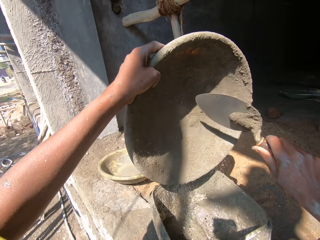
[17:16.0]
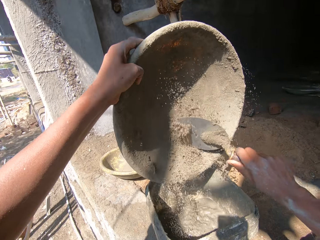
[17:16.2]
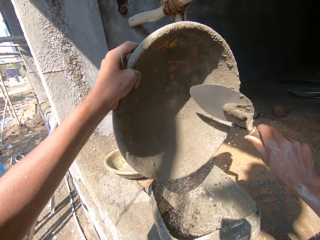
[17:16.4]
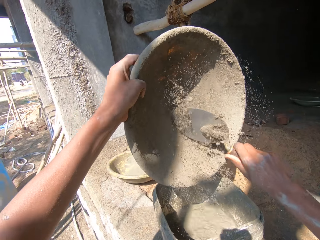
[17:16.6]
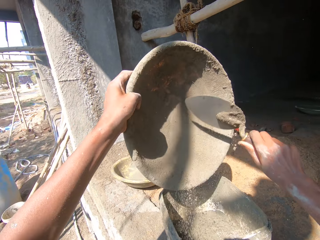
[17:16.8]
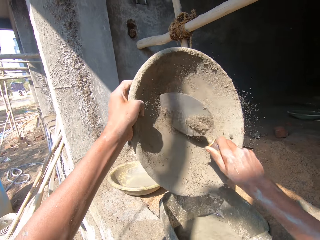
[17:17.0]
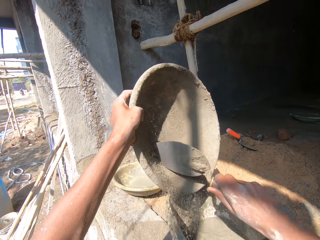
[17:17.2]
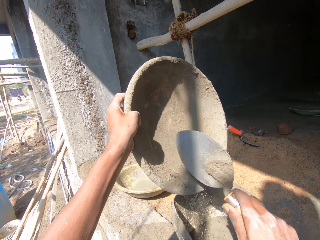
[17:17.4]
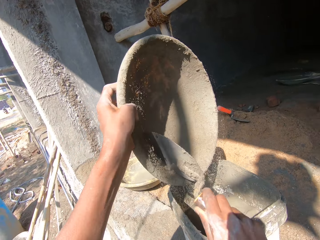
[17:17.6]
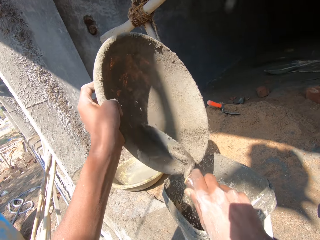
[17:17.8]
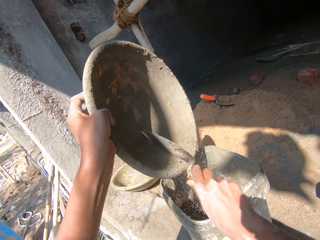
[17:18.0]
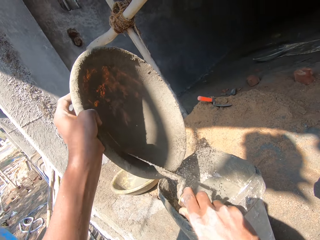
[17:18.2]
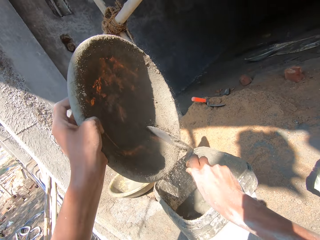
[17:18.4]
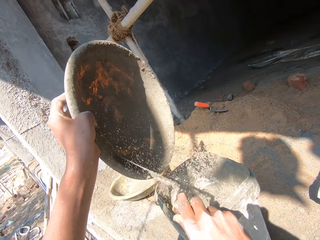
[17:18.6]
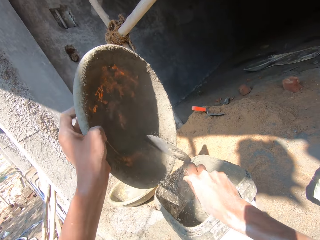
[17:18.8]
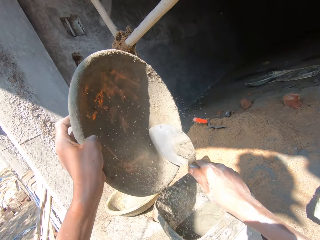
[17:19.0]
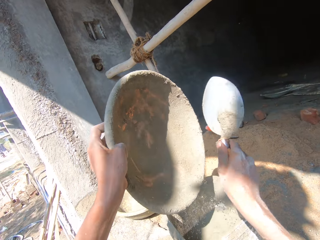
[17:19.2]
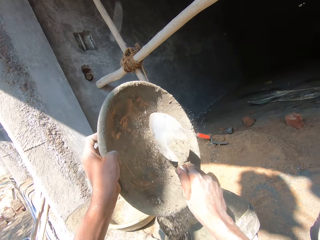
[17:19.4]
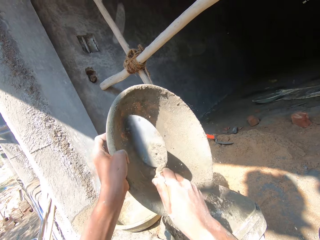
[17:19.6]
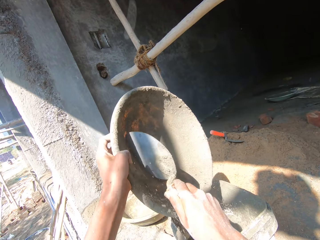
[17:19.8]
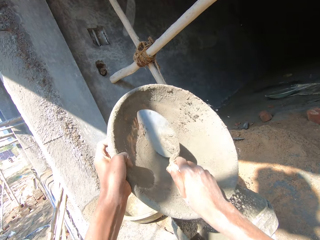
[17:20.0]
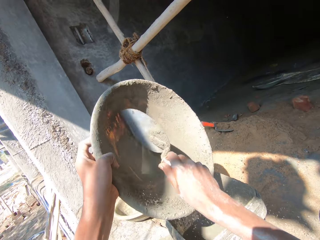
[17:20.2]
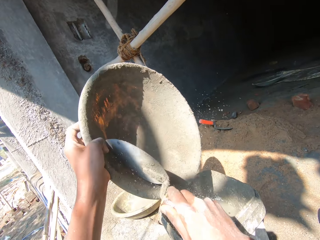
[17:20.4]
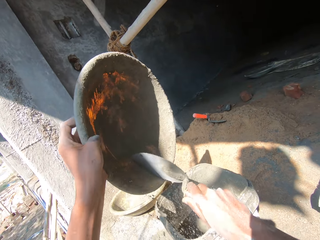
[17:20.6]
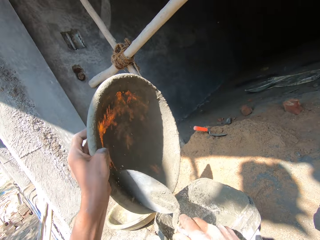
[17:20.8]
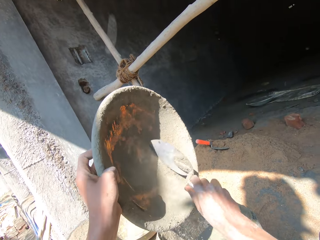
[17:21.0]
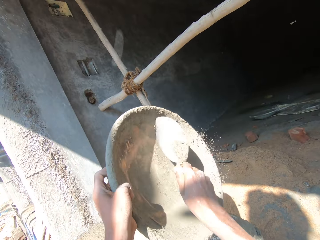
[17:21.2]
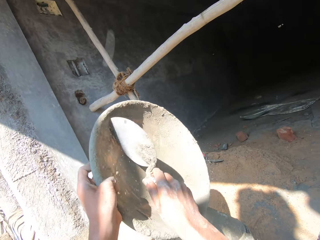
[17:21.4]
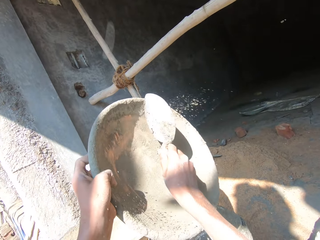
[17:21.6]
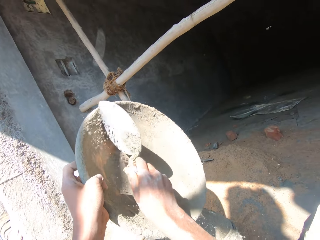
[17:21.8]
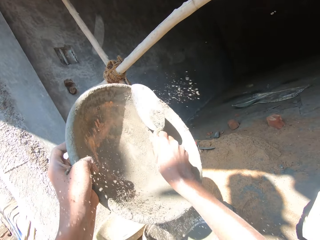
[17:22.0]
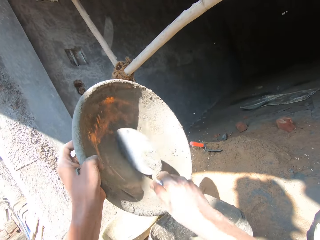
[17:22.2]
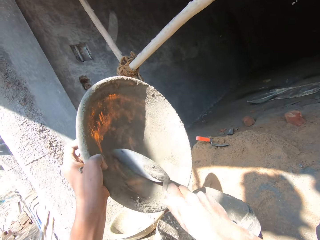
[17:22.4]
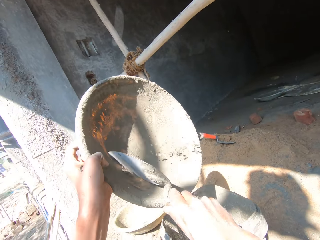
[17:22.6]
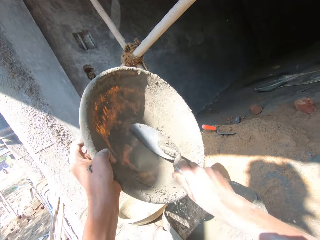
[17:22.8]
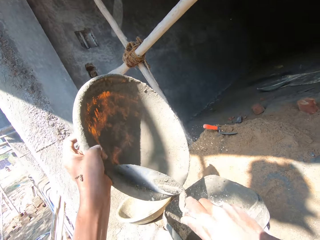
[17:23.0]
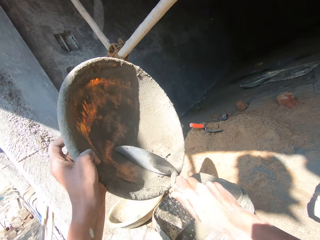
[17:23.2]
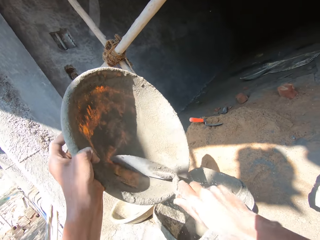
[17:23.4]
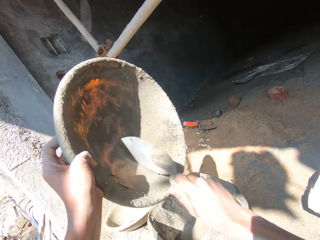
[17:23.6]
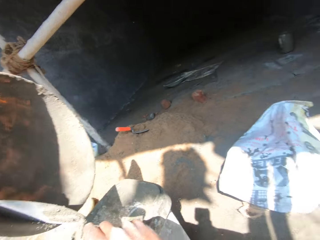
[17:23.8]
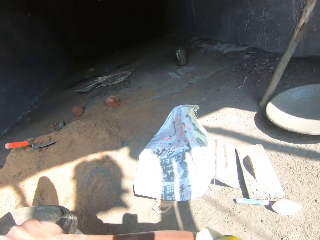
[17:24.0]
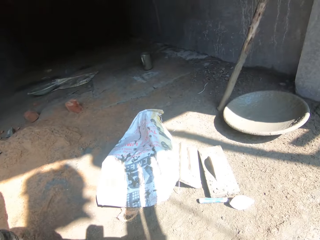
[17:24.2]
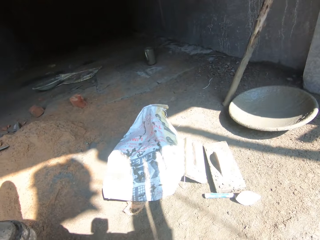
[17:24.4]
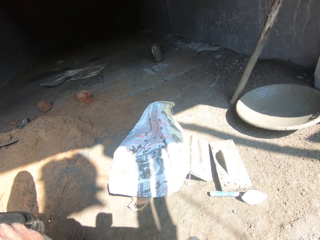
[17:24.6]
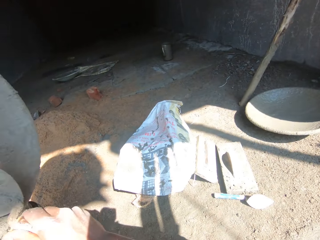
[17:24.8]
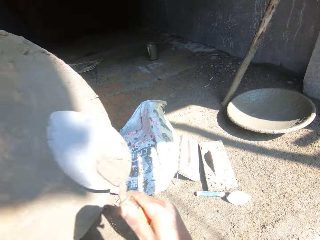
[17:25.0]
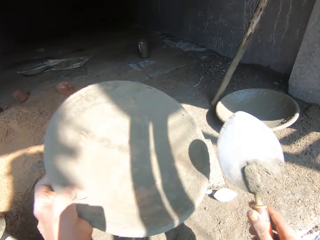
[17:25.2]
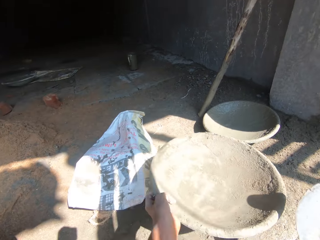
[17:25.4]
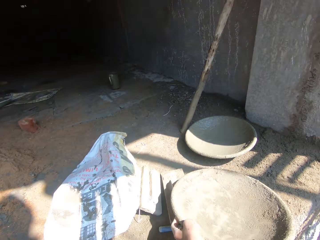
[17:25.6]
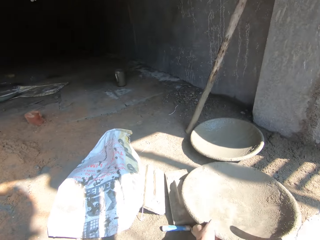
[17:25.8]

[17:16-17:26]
The camera wearer wipes mortar with a trowel. They remove excess sand with the trowel from the basin. They look at a bag of cement.

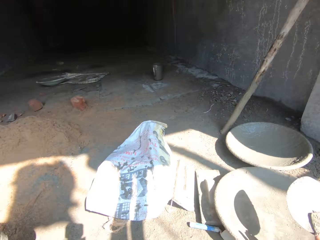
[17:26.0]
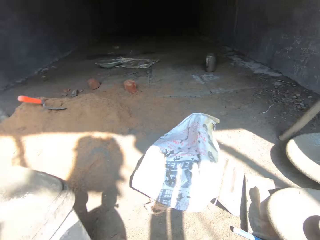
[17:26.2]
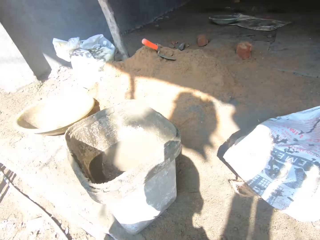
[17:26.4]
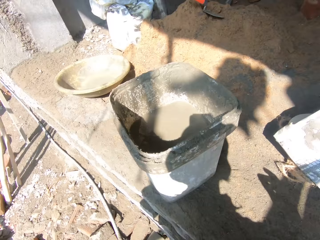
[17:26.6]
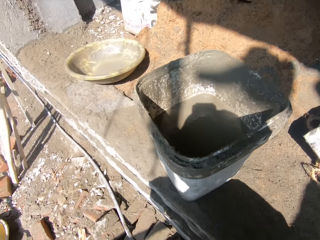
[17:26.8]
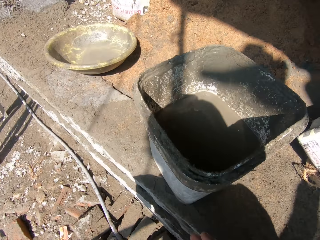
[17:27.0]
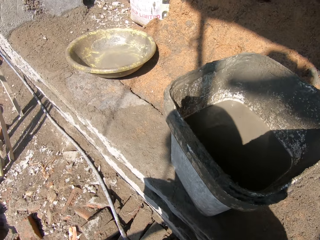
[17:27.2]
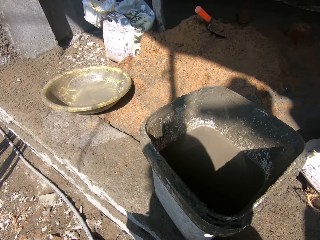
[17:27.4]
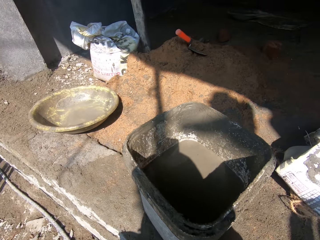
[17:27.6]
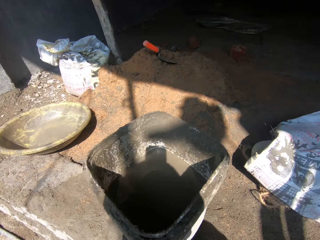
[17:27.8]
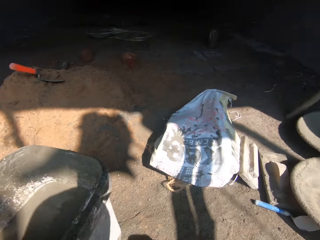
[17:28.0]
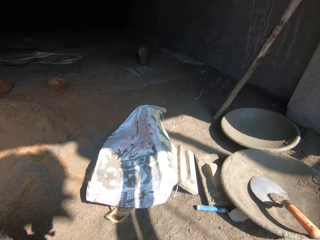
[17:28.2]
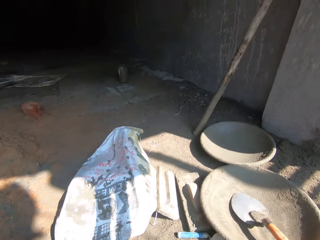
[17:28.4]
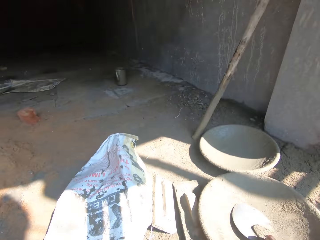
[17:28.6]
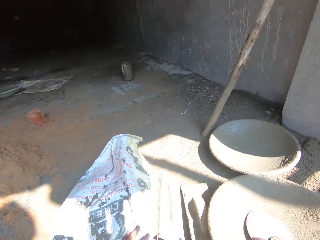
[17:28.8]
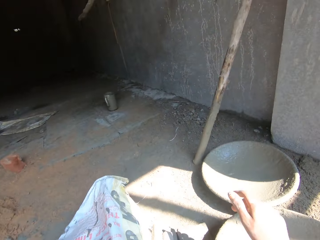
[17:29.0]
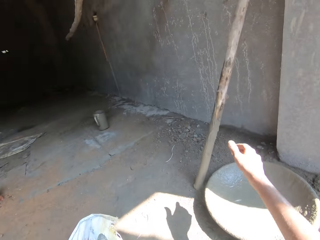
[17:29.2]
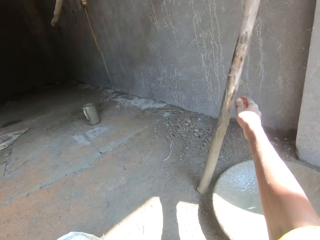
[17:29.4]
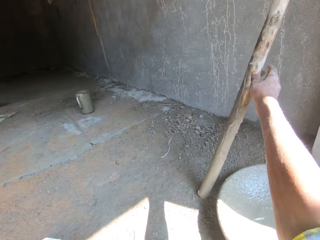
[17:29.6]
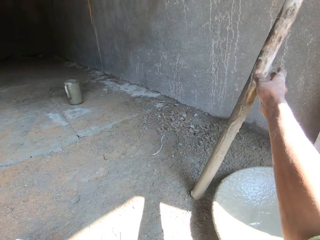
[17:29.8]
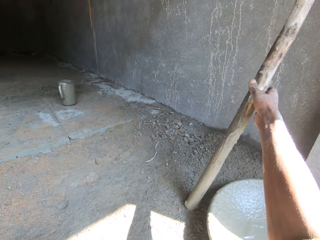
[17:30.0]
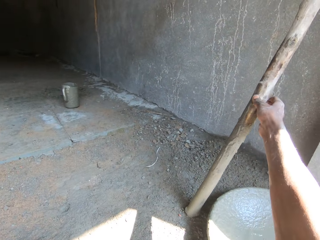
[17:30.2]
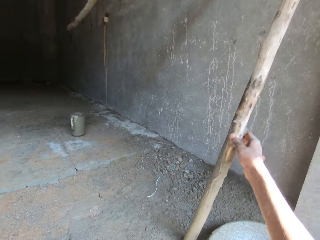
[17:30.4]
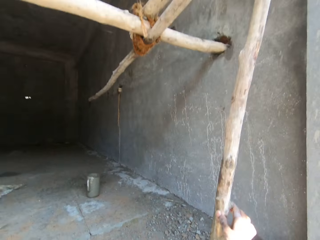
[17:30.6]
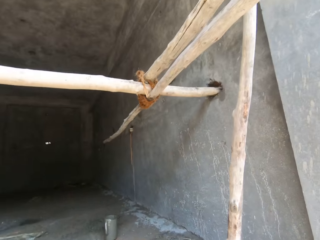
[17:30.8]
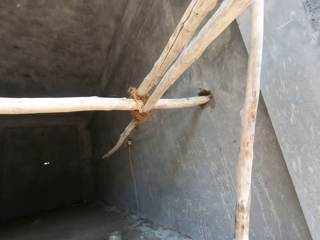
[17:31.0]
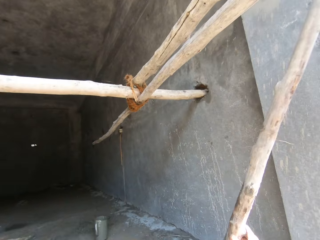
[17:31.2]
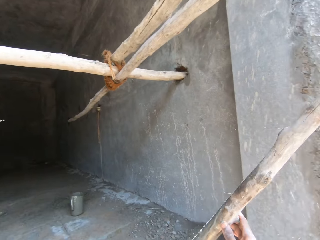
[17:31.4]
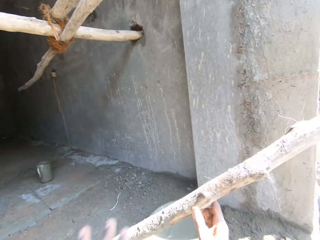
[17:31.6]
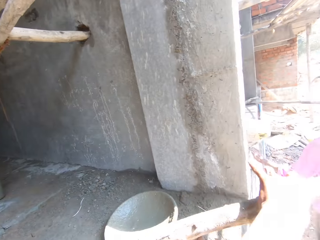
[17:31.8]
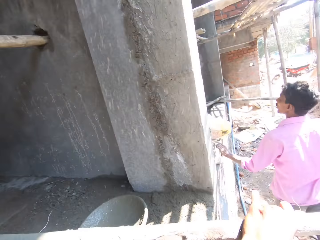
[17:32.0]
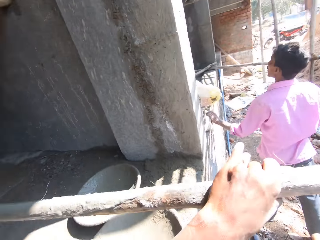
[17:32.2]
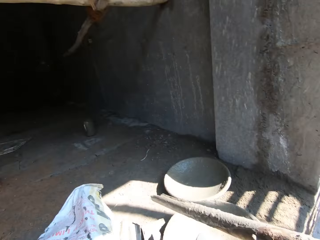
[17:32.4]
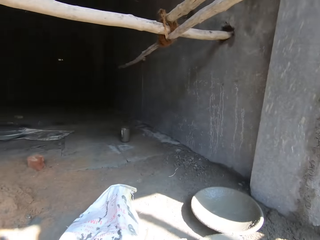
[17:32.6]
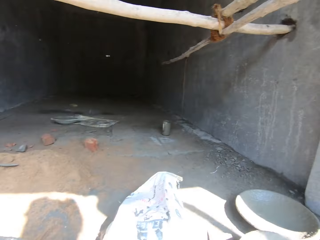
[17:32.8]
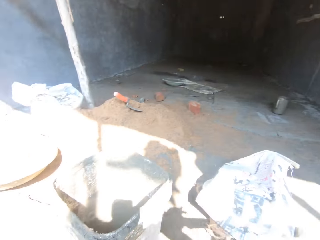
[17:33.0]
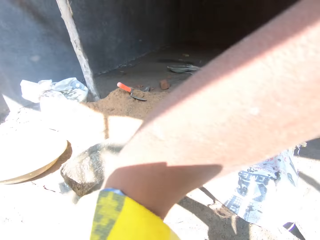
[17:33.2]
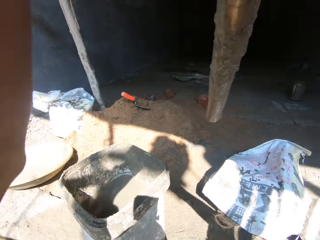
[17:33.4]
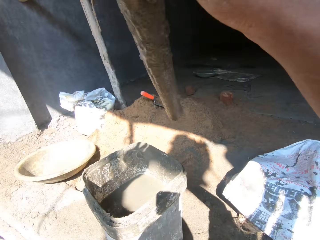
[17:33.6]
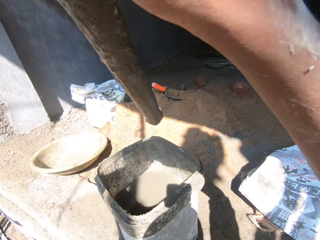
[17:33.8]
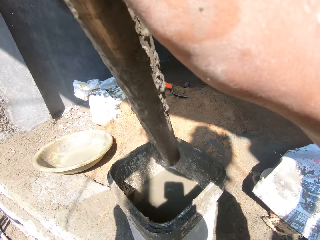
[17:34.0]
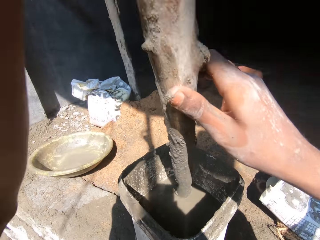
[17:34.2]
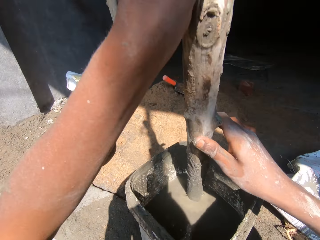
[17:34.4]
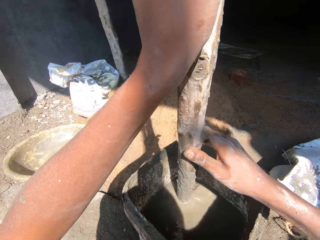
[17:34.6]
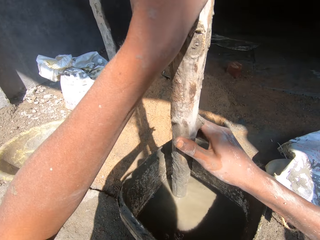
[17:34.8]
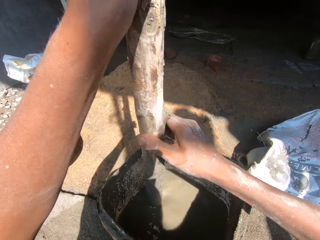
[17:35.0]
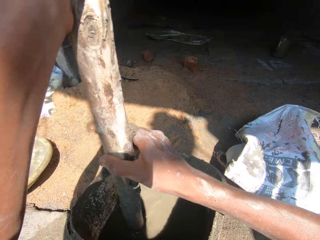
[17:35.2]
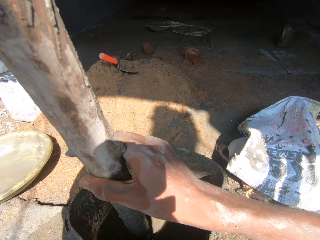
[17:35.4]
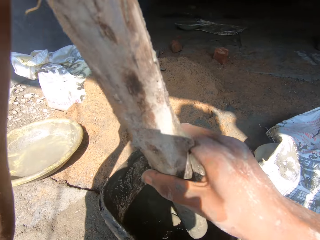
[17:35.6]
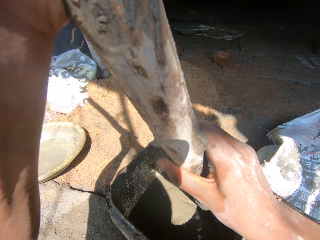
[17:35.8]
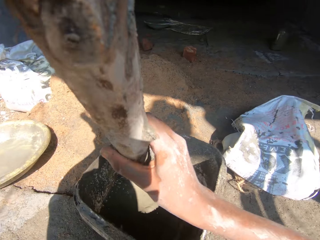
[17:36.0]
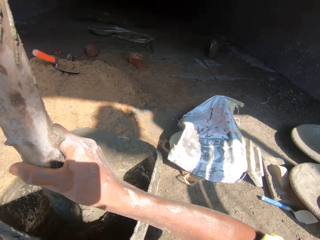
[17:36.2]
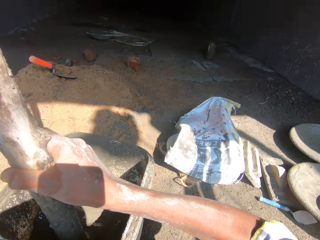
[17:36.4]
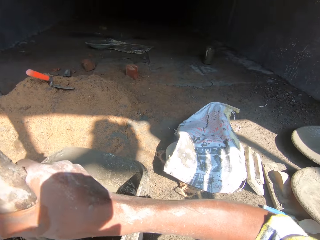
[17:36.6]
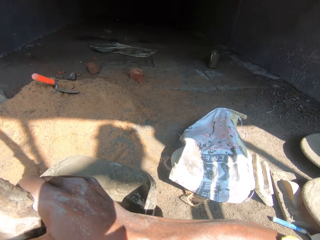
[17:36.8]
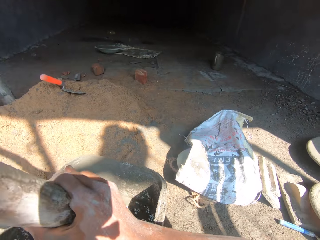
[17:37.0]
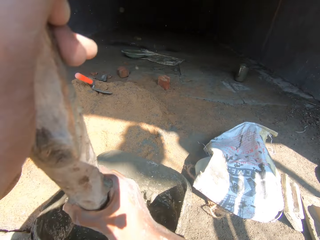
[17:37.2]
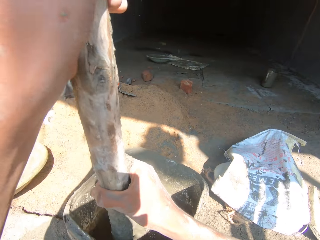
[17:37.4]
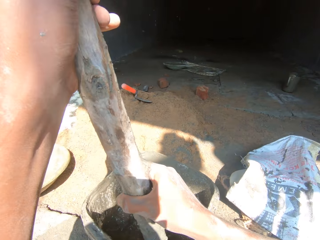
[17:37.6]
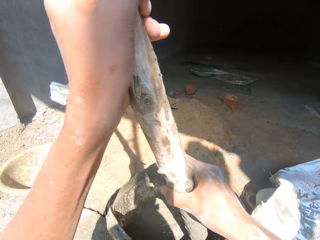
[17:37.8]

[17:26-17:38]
The camera wearer puts the basin on the floor. They put the trowel in the basin. They look at a bucket. They turn. They look at the basin. They take a wooden stick on the wall. They stretch a hand. They look at a man. They look at a room. They raise the stick. They hold the wooden stick. They dip the wooden stick in the bucket with mortar. They mix concrete in the bucket with the stick.
